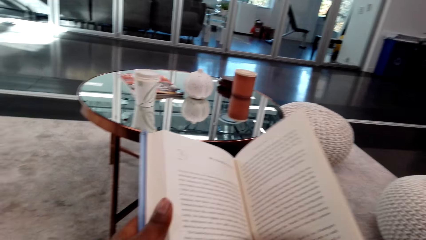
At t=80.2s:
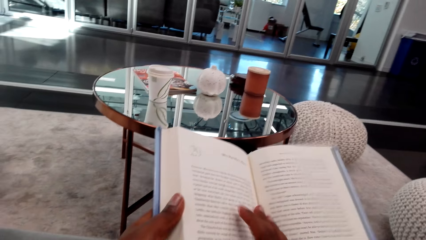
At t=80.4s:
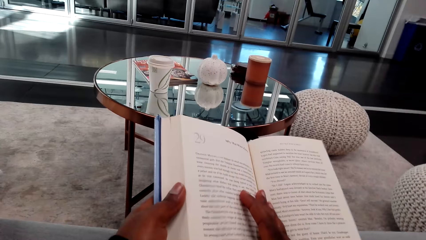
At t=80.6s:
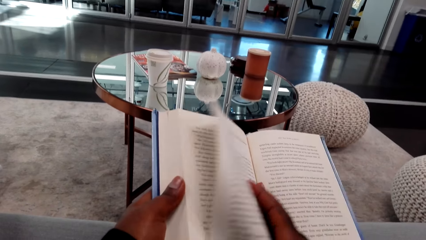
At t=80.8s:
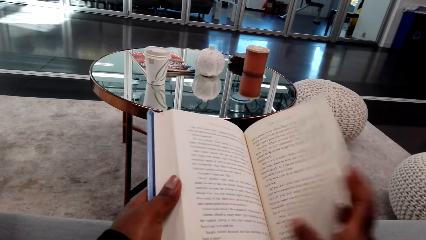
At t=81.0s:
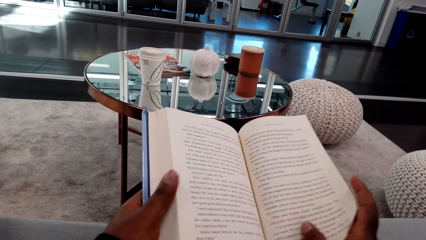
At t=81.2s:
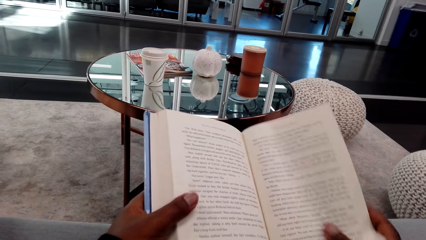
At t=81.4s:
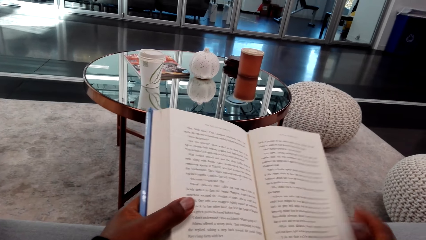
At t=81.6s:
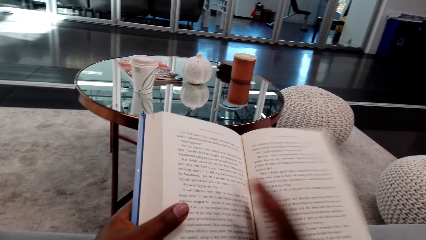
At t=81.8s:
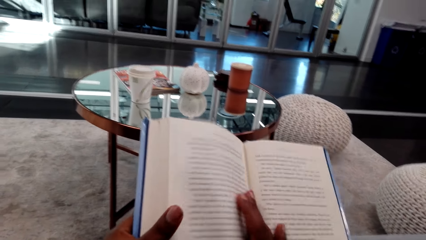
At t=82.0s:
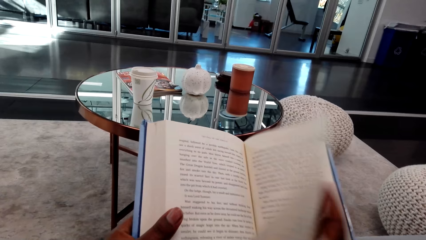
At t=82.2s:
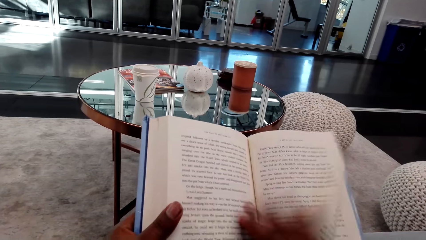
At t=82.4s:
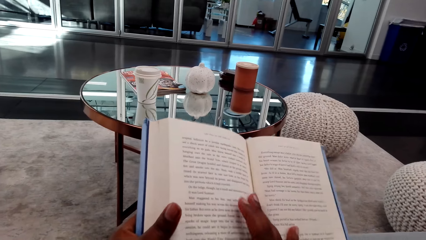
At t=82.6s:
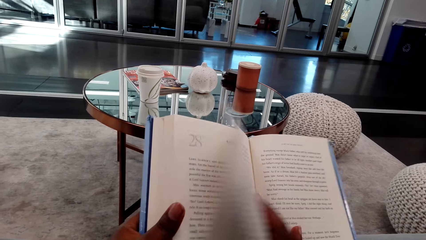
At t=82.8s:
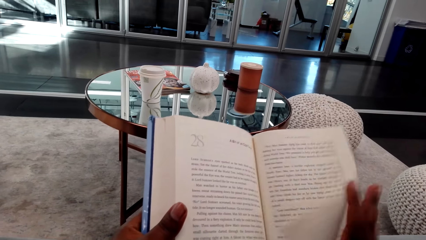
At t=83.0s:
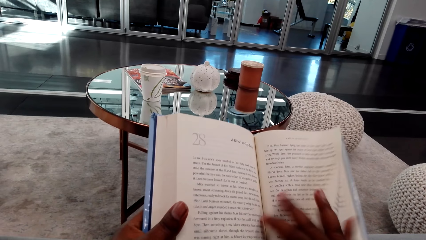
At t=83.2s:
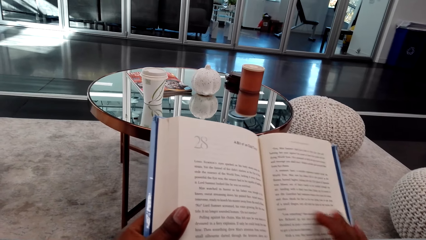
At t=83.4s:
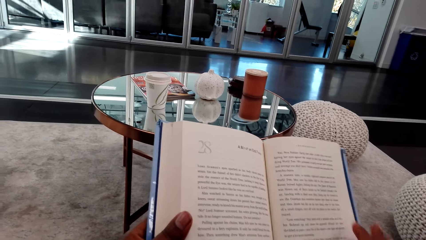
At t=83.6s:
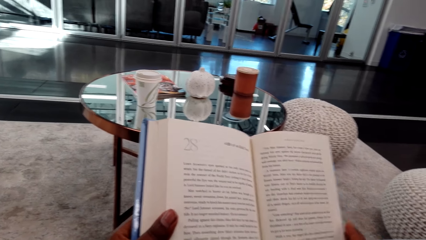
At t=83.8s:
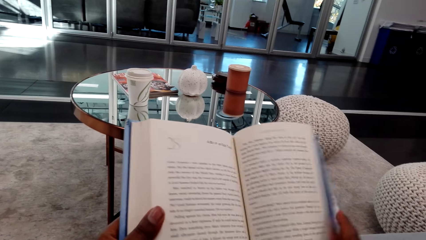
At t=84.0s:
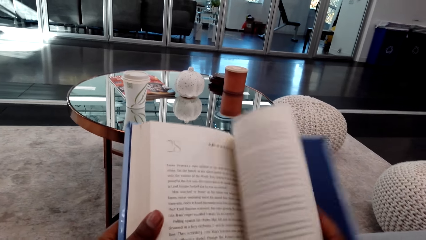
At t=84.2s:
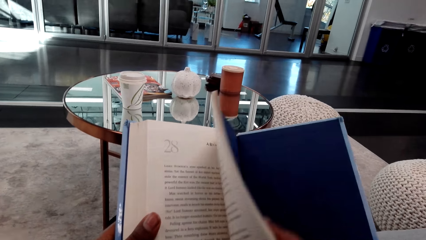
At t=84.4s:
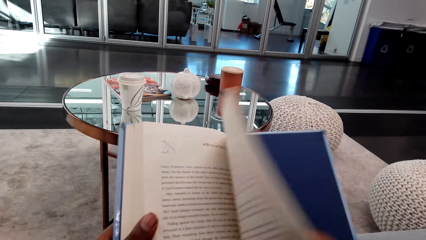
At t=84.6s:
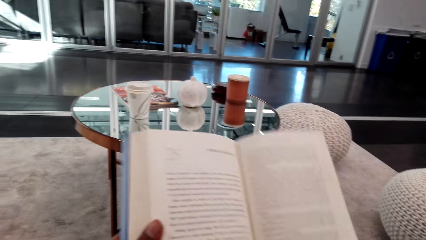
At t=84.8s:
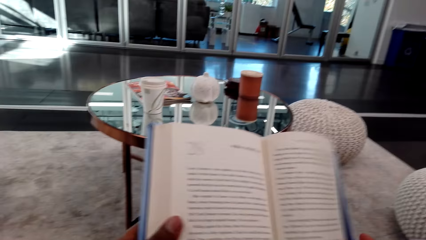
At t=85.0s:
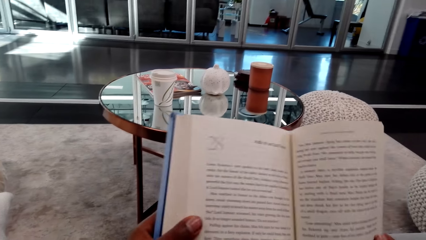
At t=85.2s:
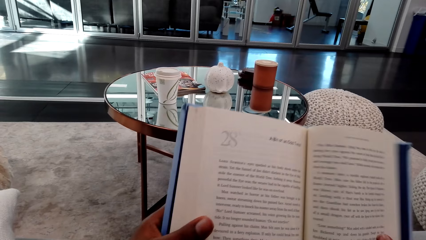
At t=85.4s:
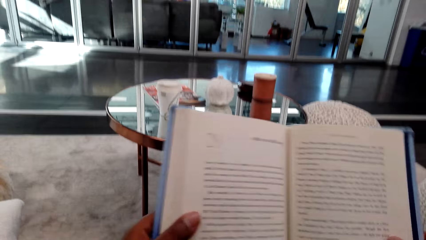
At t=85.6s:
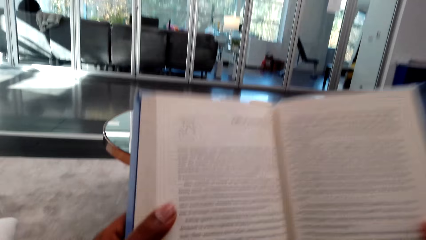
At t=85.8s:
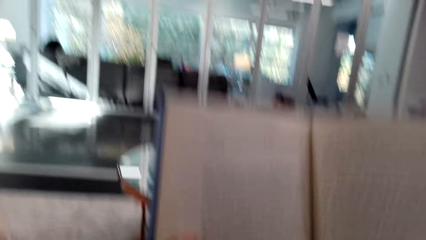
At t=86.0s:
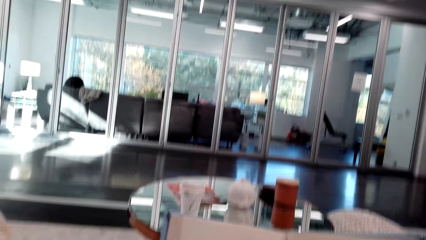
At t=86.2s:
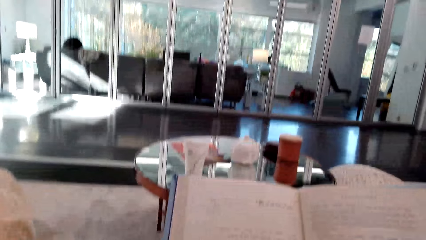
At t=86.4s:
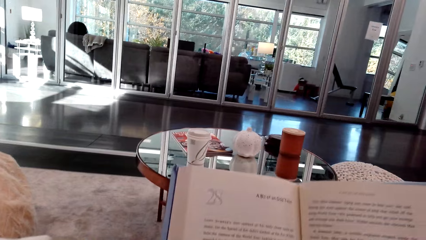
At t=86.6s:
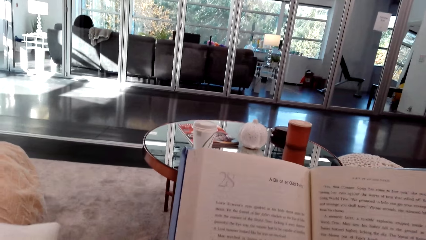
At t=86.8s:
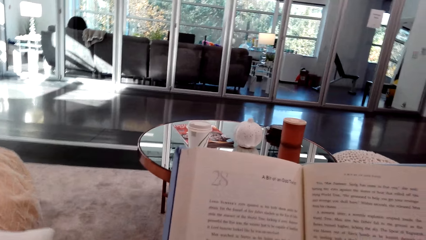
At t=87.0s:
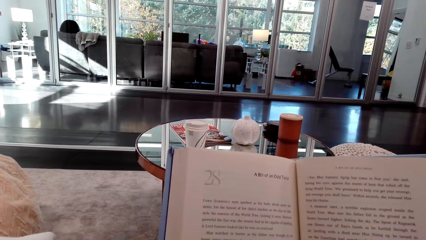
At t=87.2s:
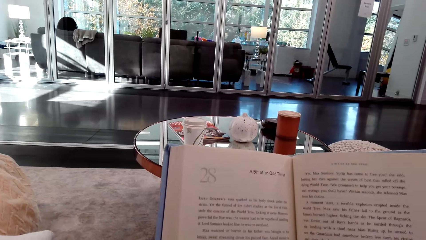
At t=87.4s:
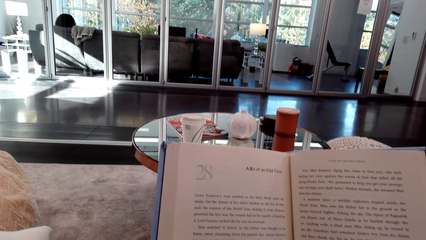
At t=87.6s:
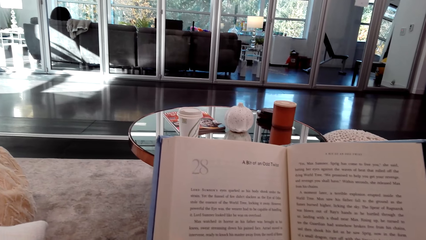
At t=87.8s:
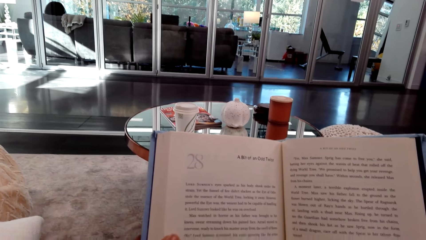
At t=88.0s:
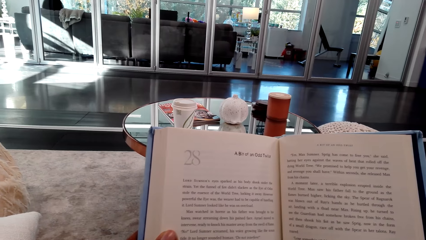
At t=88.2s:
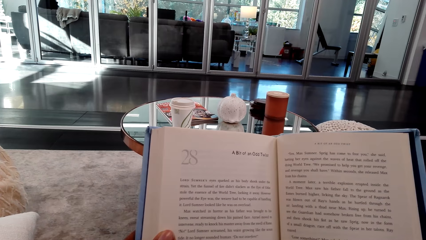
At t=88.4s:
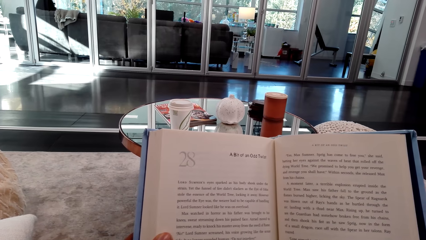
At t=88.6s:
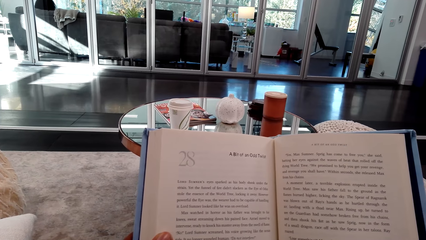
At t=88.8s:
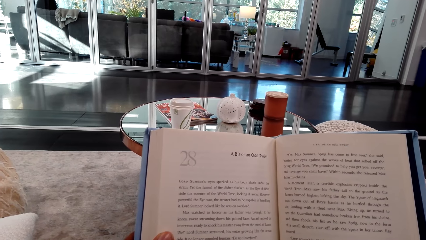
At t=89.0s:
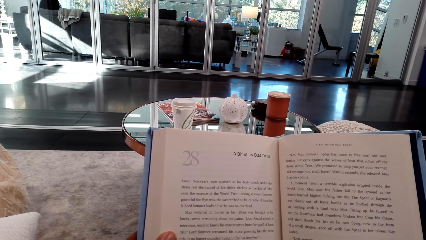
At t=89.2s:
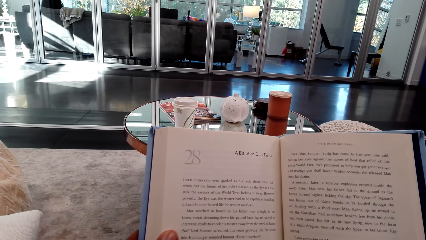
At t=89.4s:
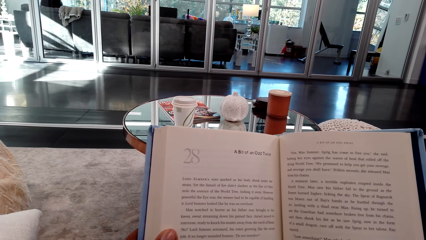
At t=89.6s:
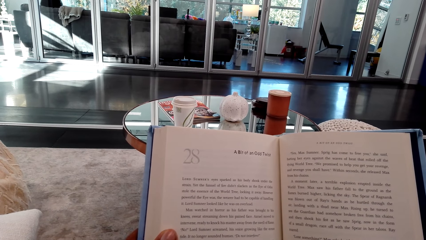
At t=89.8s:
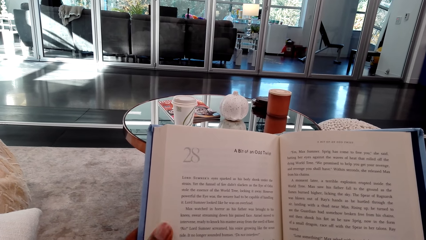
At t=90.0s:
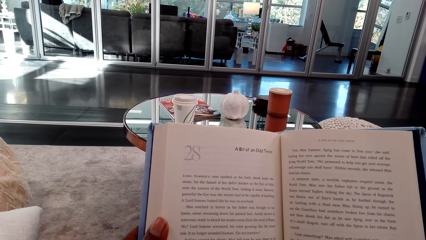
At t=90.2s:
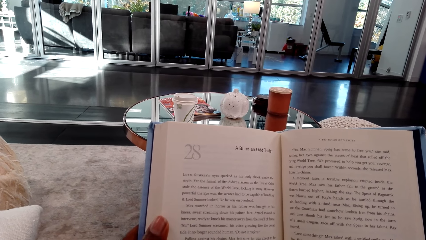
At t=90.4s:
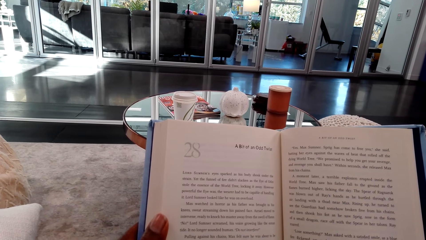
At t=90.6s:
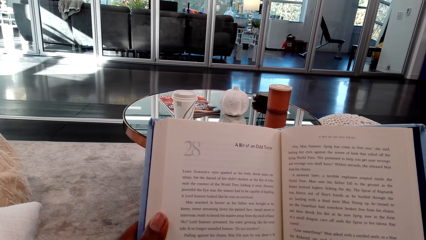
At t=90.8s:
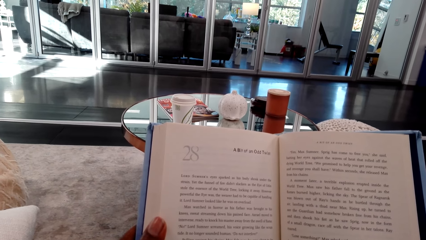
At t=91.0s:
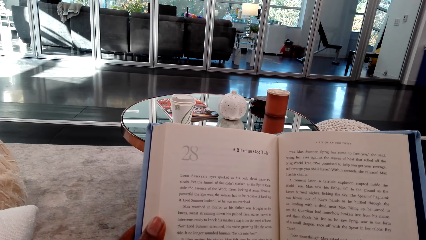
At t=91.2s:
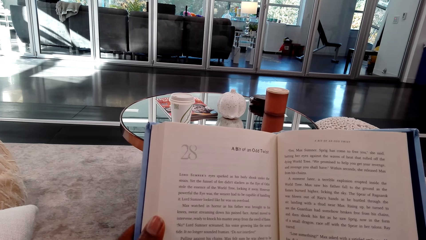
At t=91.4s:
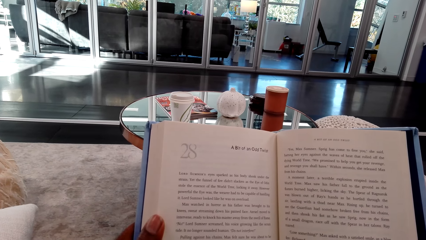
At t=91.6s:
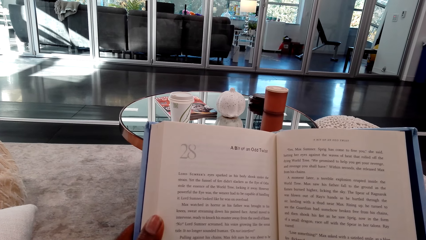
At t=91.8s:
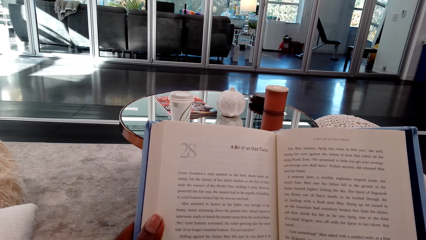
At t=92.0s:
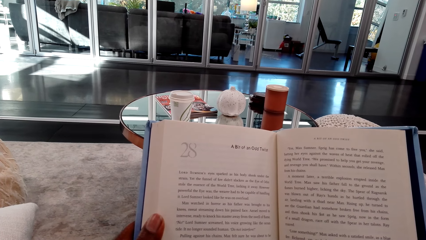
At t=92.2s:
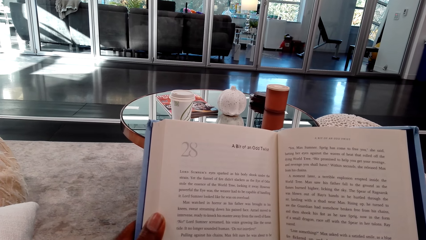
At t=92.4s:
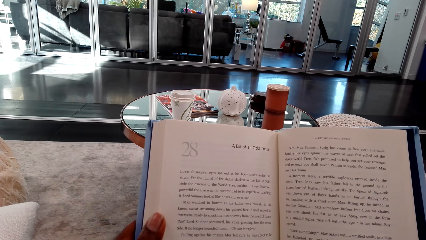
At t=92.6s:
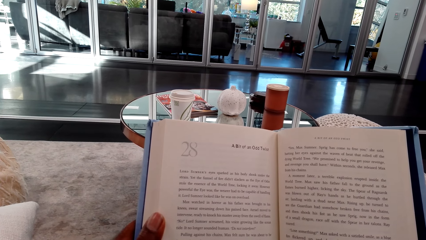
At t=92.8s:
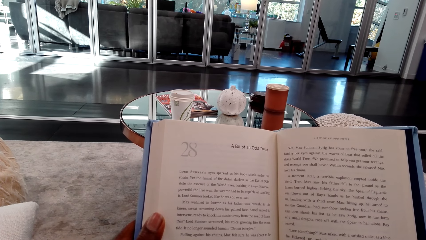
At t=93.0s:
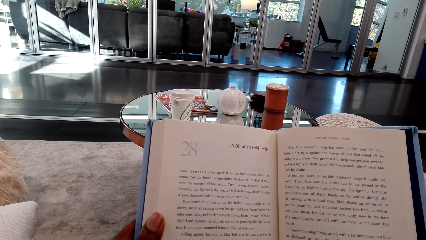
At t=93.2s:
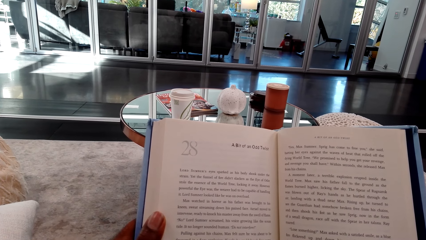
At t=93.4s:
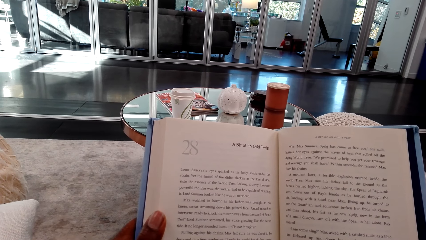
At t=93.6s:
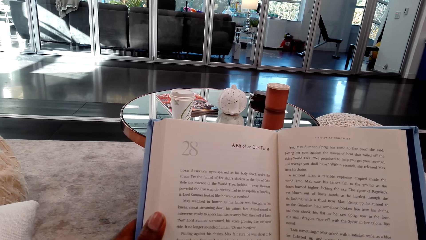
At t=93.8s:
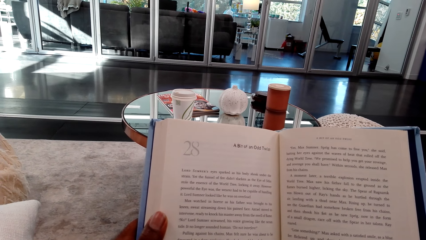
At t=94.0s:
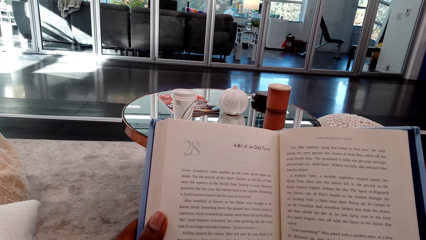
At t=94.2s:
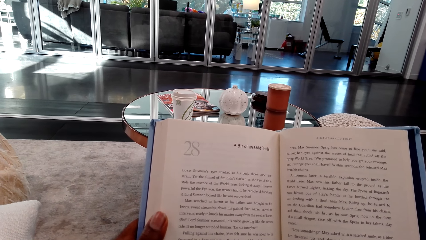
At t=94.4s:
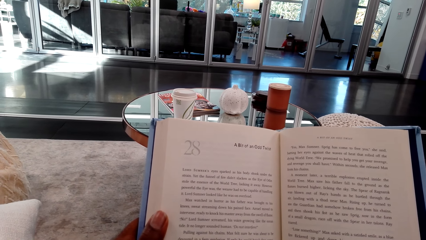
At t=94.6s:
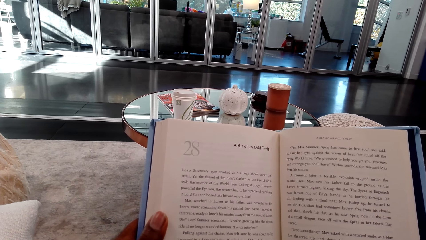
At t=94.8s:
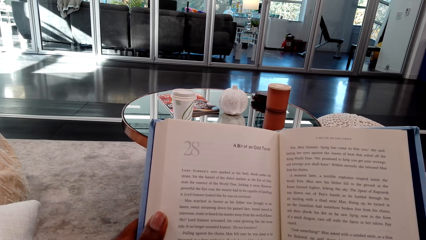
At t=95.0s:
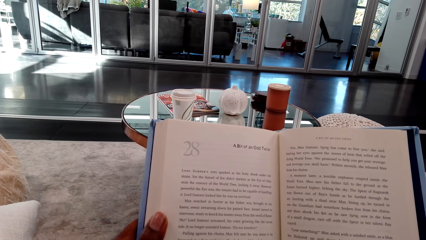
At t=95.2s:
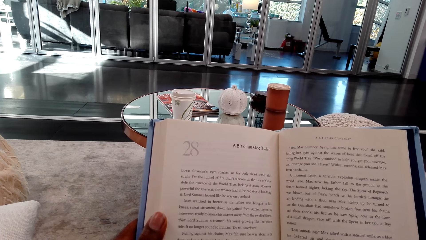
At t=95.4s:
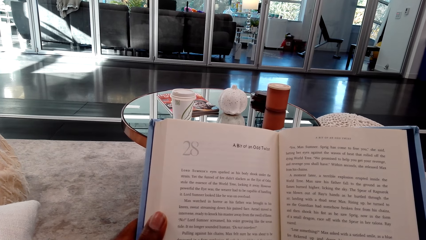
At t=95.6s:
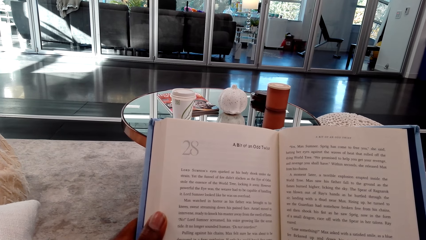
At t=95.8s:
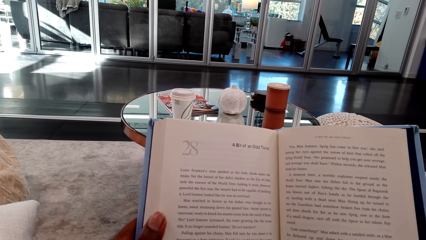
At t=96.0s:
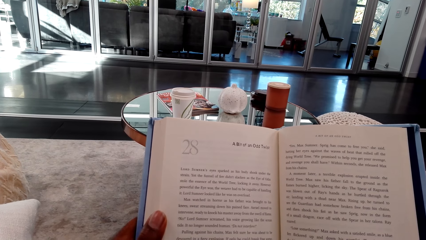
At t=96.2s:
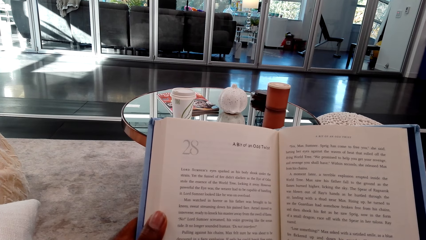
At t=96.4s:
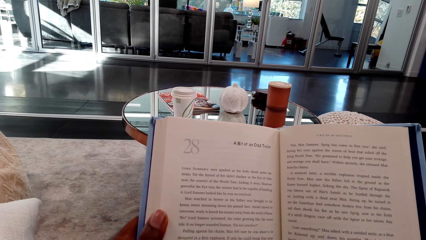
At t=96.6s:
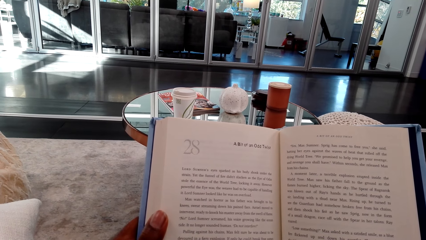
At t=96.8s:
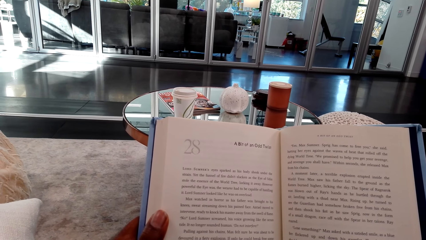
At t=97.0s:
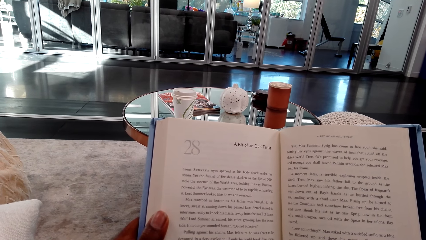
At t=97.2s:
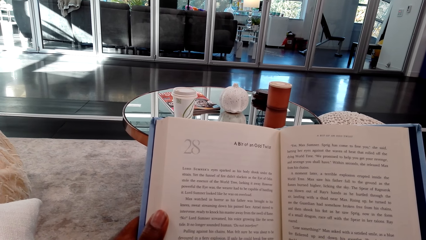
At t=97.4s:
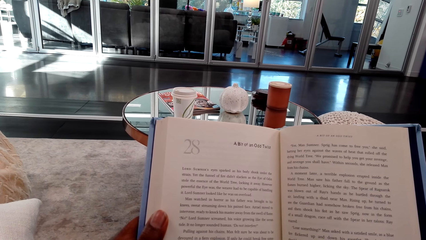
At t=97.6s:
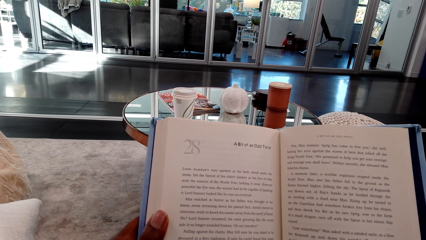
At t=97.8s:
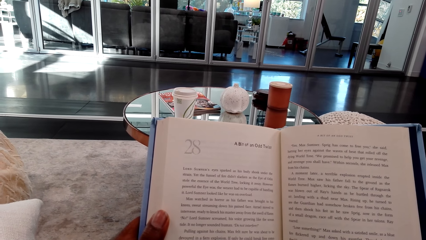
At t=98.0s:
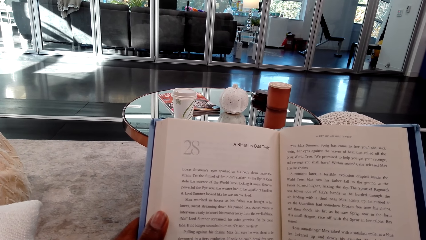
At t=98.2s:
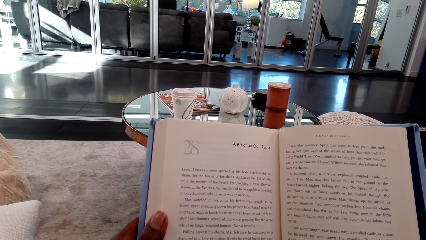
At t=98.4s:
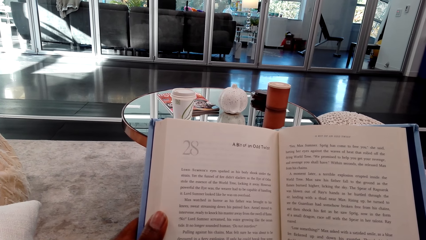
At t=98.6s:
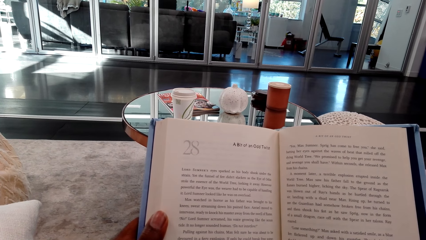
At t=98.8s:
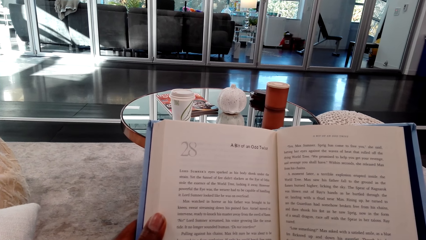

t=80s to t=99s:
The camera wearer flips a page of a book repeatedly. They adjust the book pages. They flip a page of the book. They adjust the book. They read the book.
